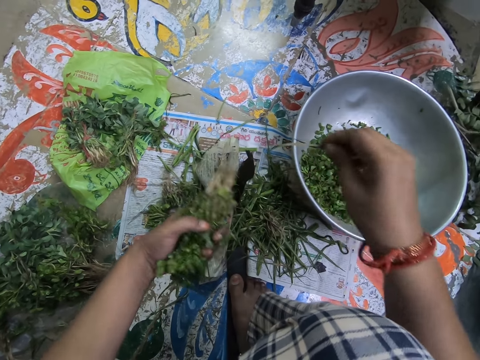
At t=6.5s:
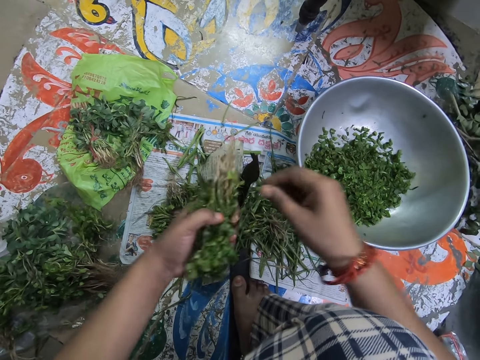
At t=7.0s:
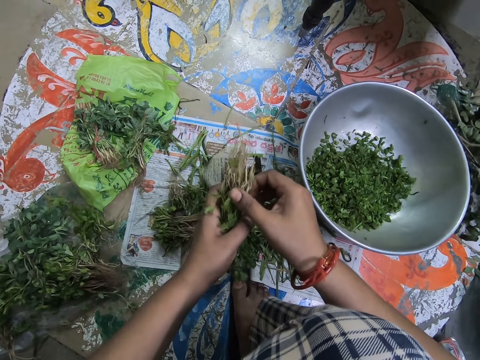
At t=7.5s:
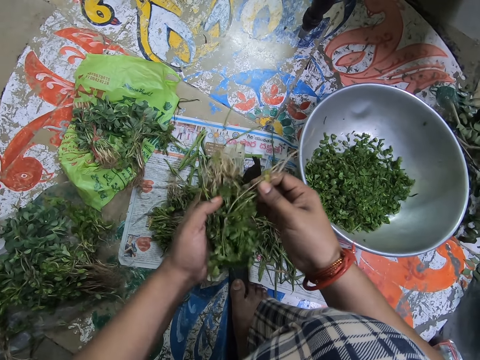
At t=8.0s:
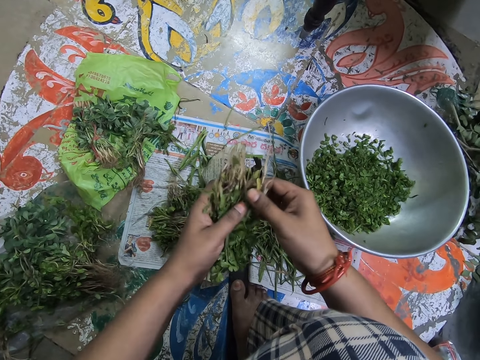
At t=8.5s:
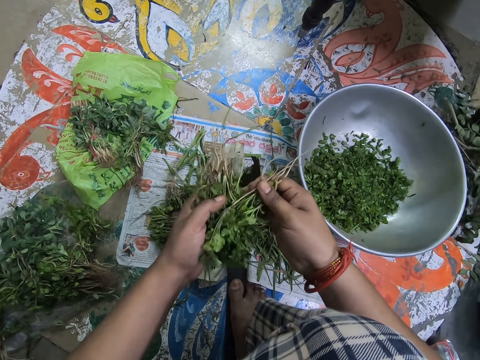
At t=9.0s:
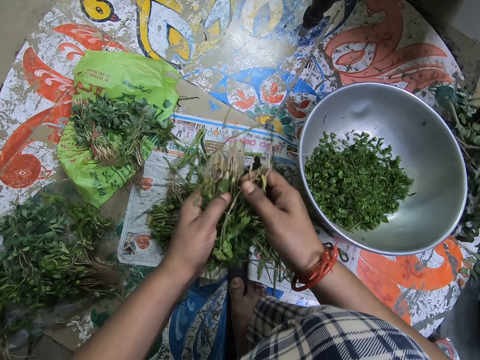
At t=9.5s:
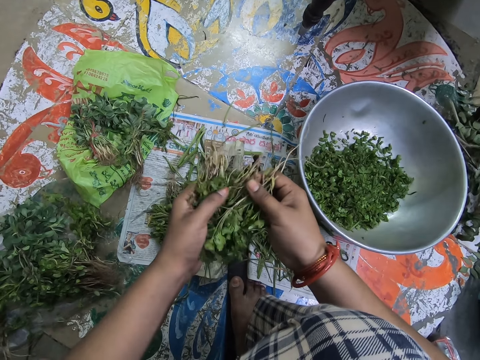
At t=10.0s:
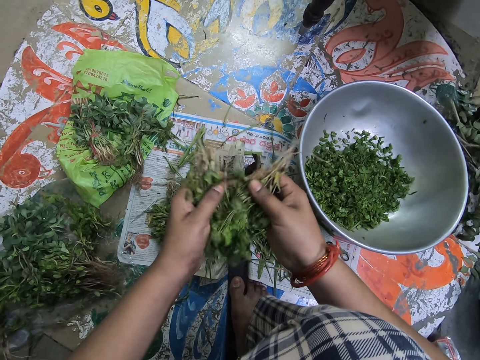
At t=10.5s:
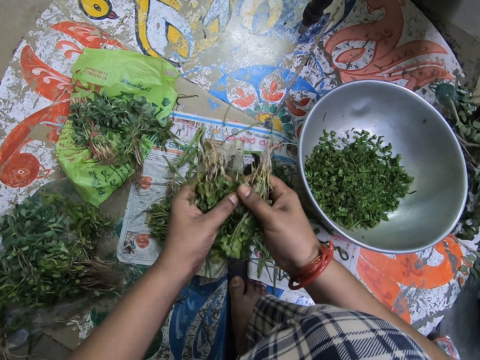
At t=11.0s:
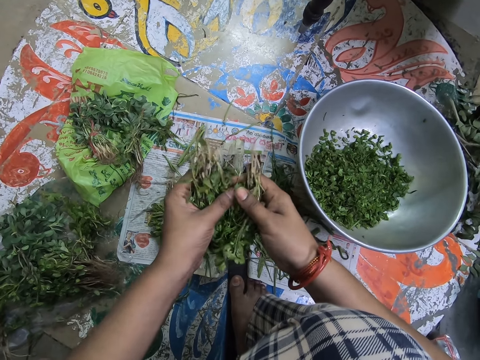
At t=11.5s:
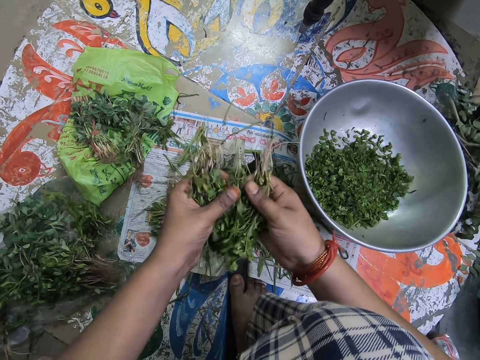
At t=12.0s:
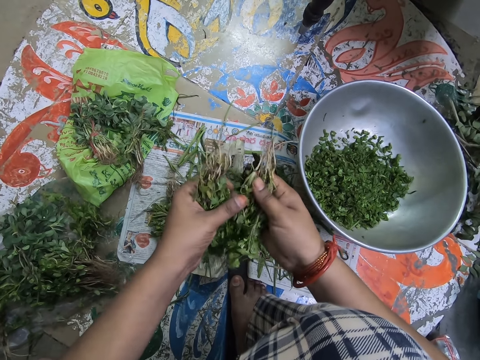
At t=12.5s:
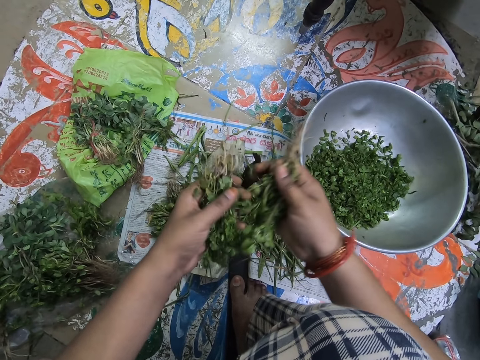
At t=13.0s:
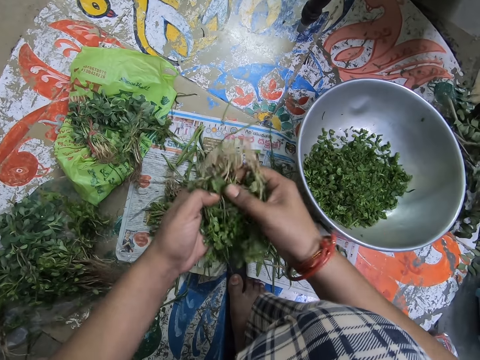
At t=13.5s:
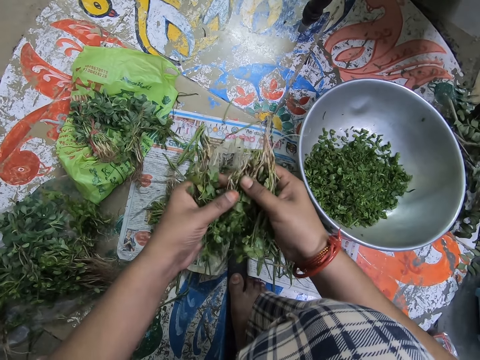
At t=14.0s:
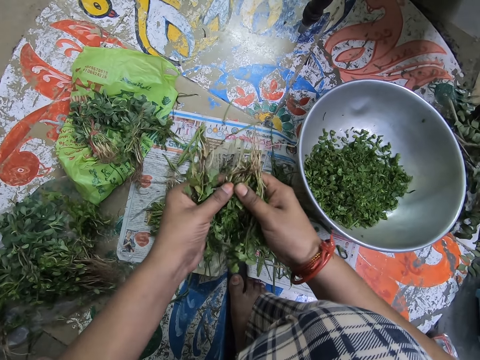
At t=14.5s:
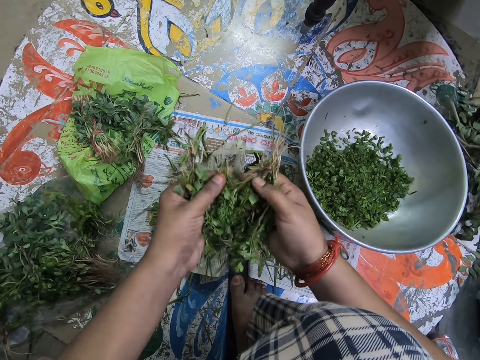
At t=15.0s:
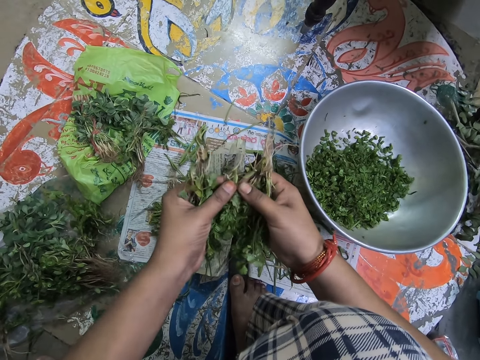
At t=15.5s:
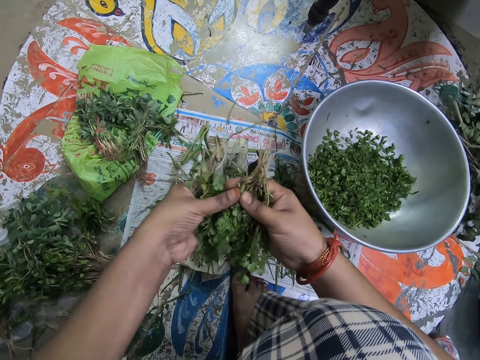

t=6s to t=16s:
The camera wearer drops peeled sticks. They untie the bundle of vegetables. They check the coriander. They arrange the vegetables.

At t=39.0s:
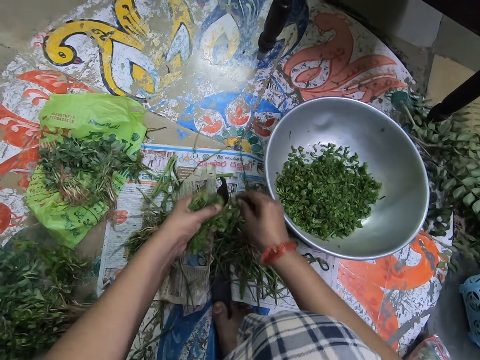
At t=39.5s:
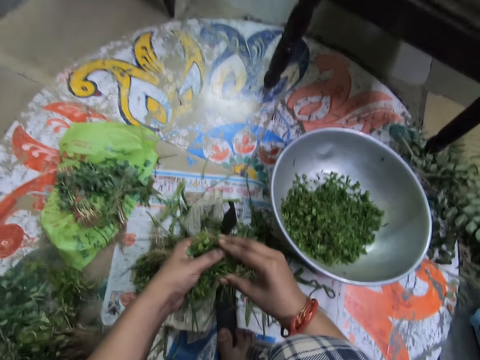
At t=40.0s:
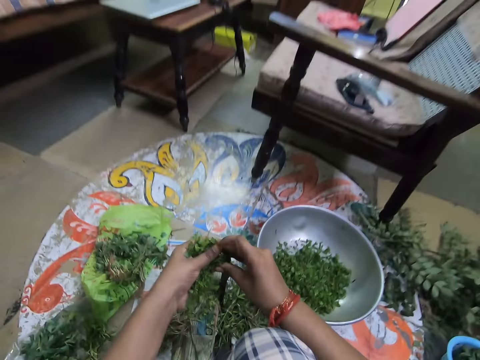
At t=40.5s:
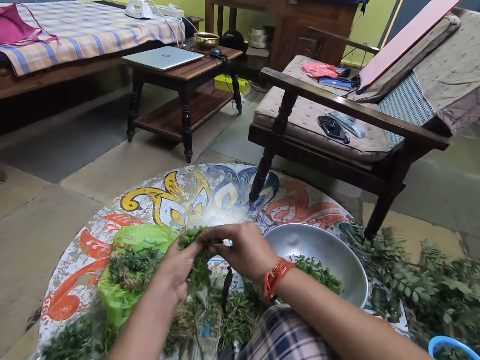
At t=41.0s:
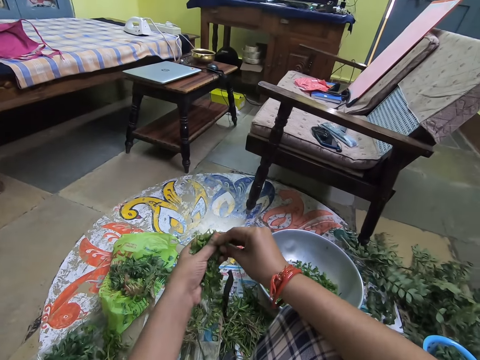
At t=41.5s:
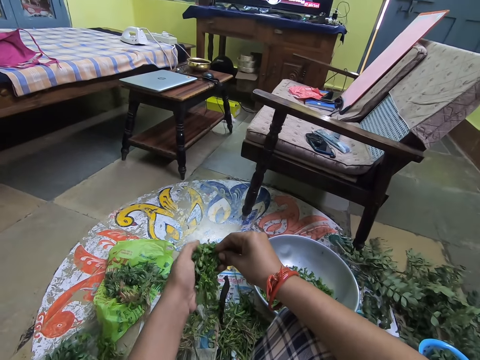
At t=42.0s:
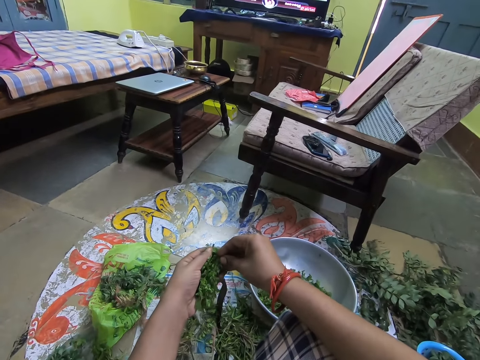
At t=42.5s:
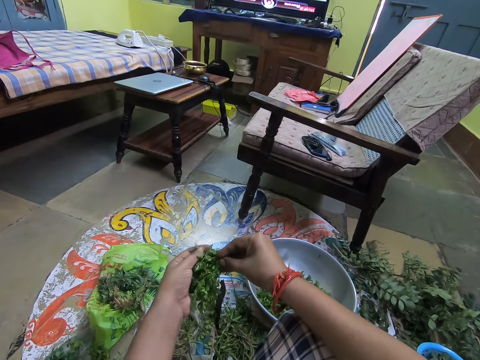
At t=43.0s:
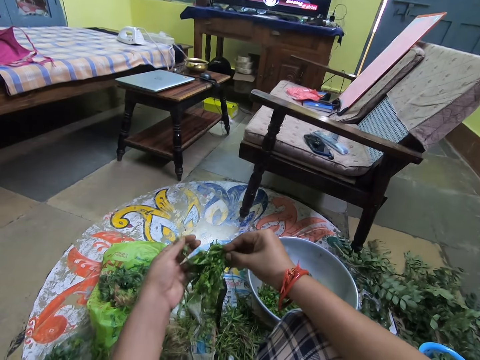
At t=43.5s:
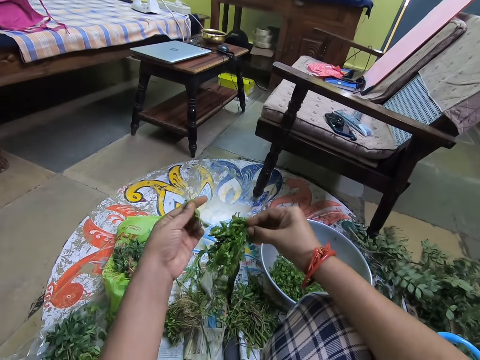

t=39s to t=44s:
The camera wearer aligns the coriander.

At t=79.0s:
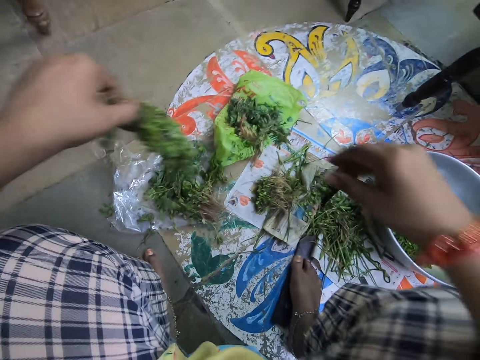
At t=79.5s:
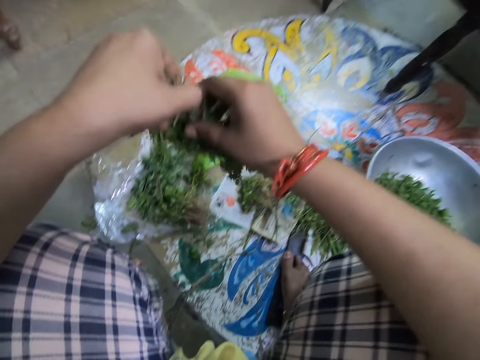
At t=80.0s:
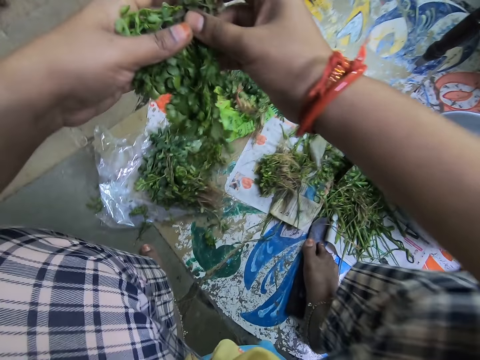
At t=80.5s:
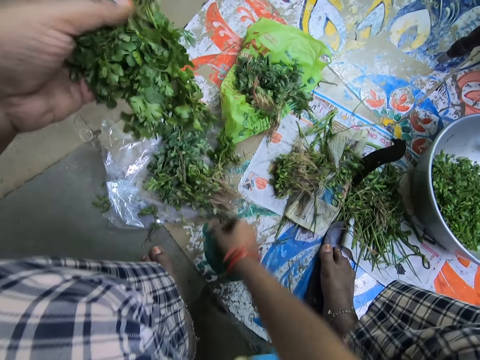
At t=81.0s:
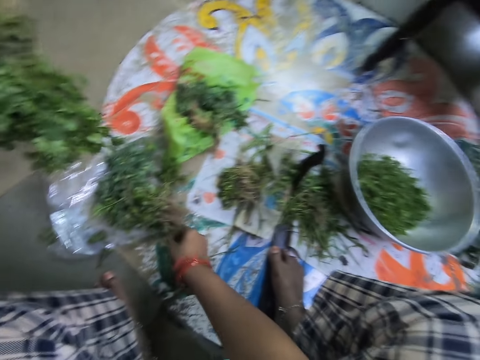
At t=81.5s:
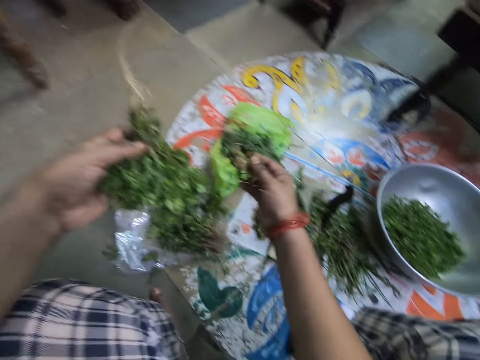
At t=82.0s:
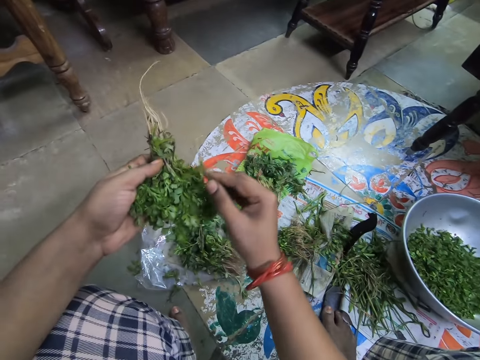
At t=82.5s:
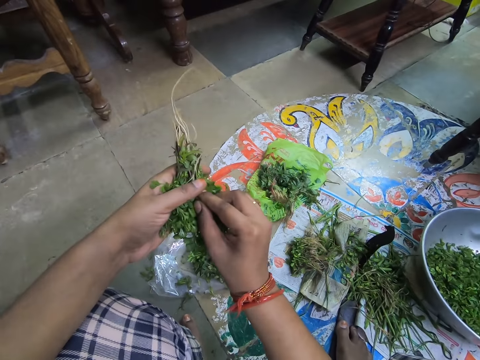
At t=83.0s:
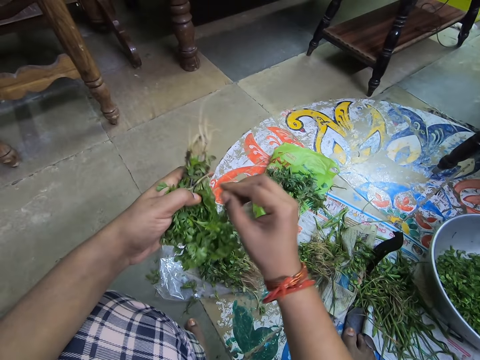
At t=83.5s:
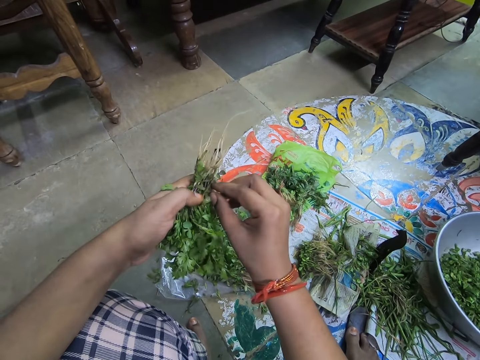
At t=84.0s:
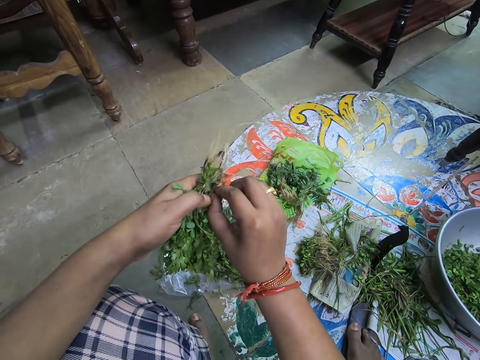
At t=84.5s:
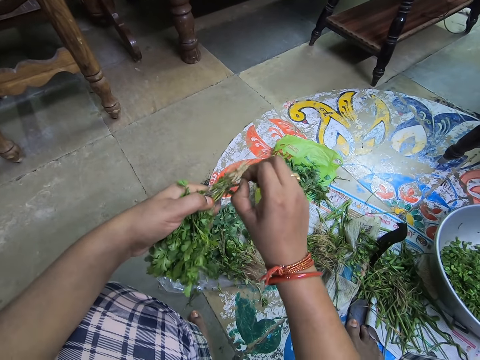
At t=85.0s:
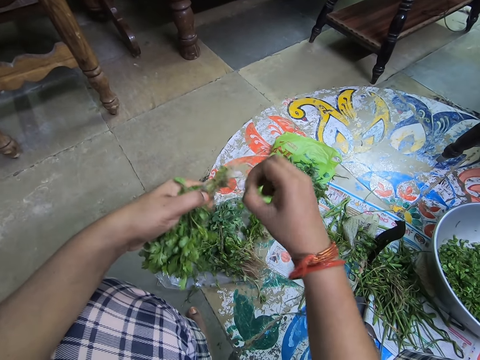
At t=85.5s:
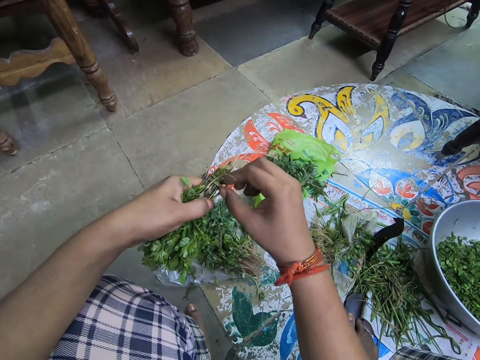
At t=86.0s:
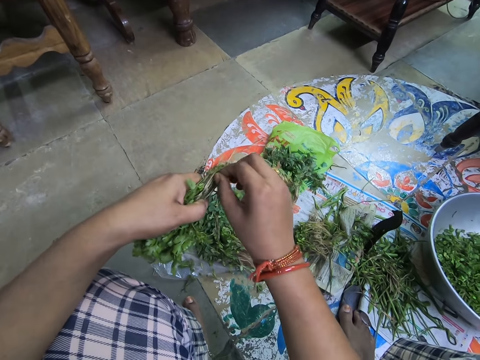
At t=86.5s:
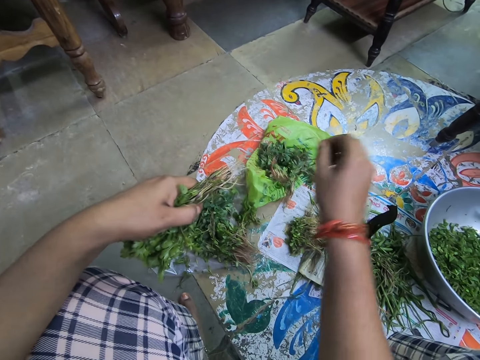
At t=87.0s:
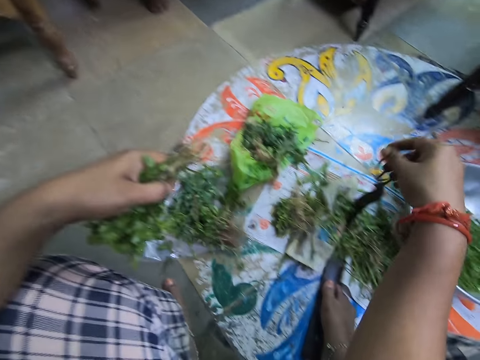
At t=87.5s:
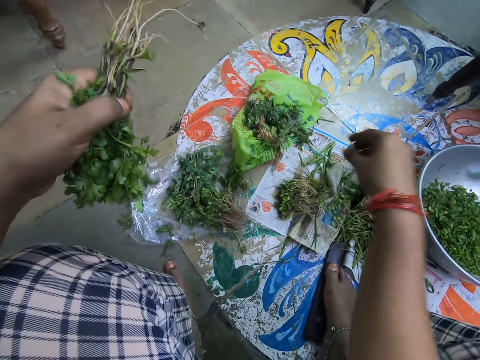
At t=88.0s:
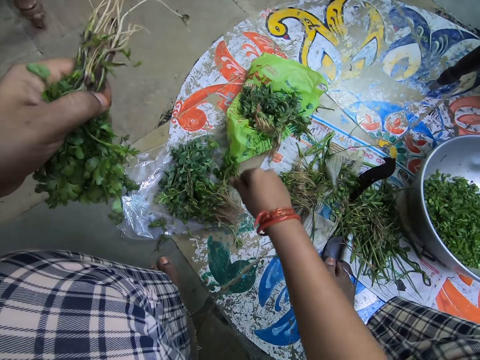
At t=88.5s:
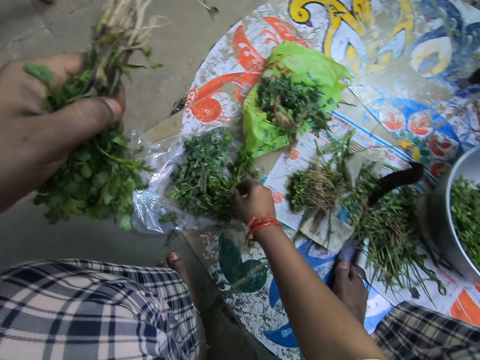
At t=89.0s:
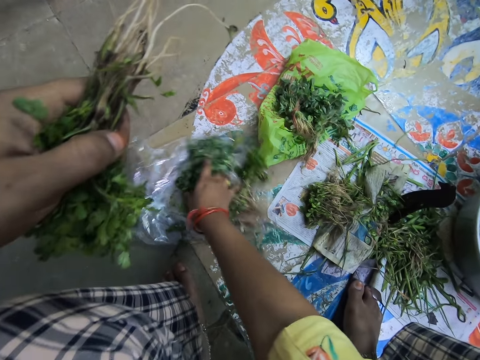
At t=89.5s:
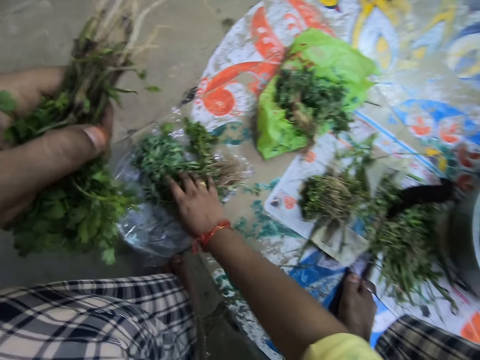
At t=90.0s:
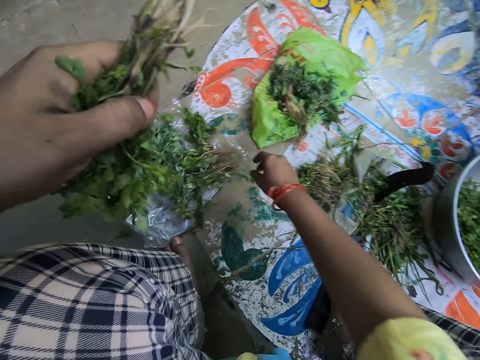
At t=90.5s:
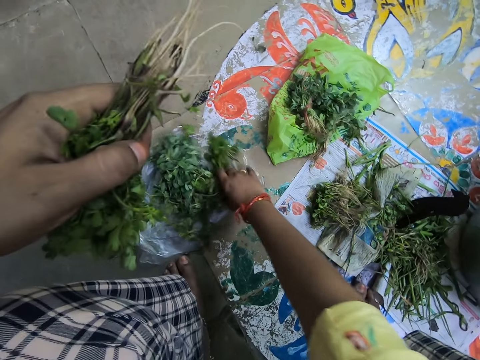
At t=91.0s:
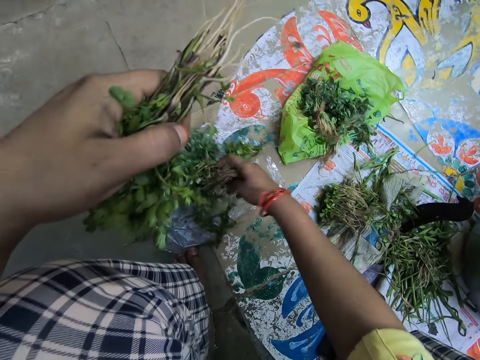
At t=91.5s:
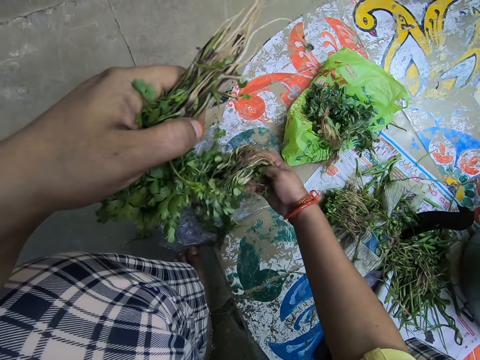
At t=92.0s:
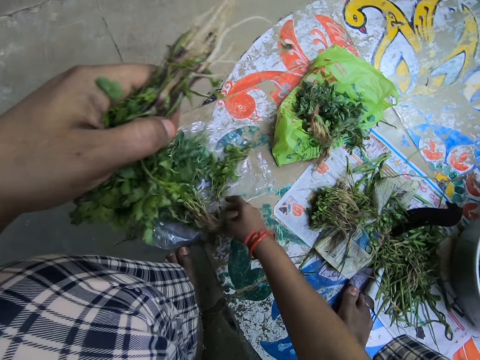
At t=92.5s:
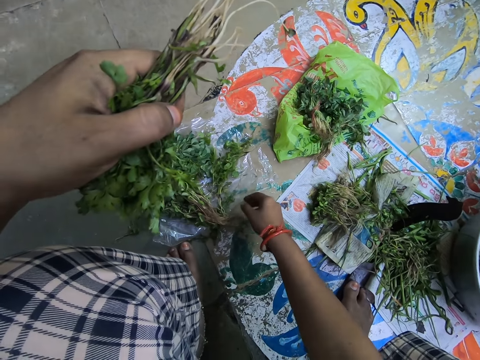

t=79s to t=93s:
The camera wearer interacts with a woman. They untie the bundle of vegetables and drop the bundle tie on the floor. They check around. They adjust another bundle of vegetables on the floor.
